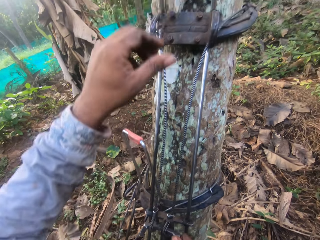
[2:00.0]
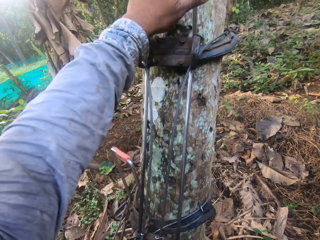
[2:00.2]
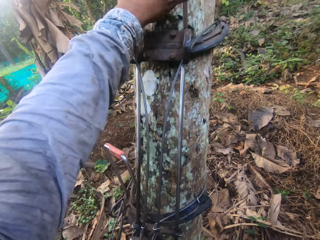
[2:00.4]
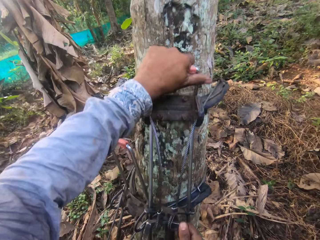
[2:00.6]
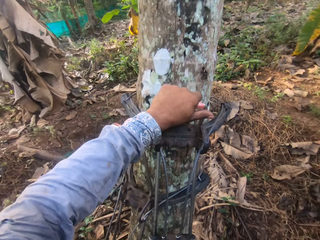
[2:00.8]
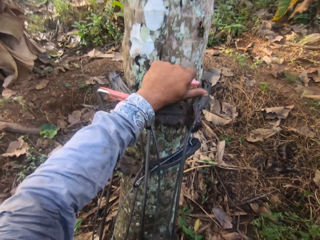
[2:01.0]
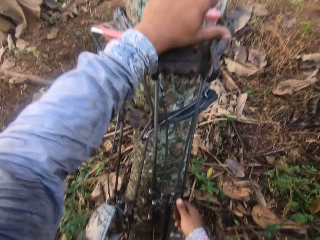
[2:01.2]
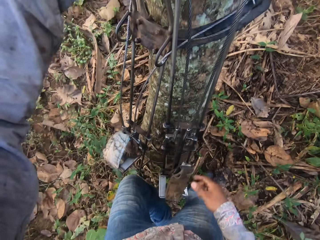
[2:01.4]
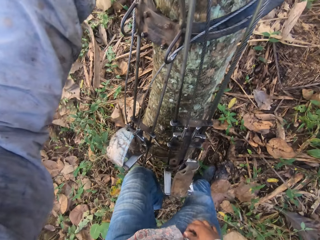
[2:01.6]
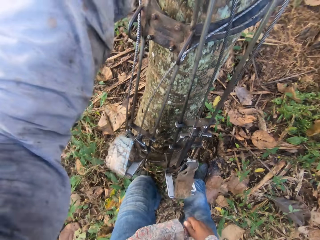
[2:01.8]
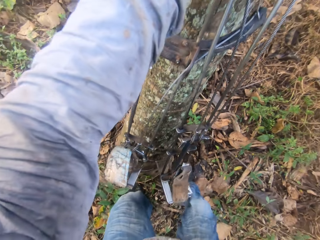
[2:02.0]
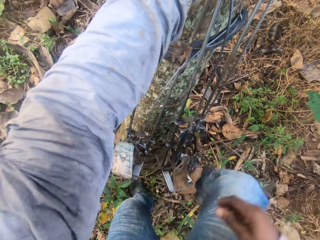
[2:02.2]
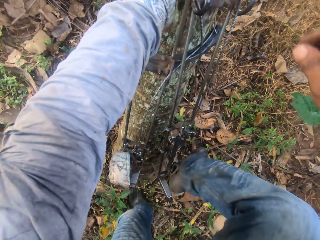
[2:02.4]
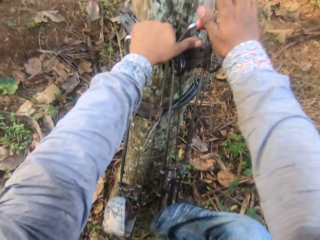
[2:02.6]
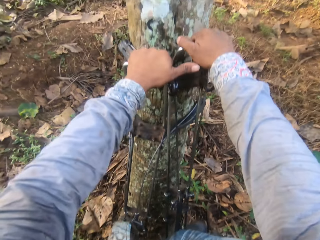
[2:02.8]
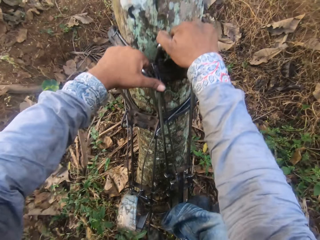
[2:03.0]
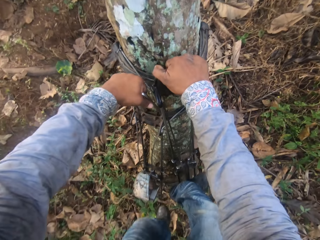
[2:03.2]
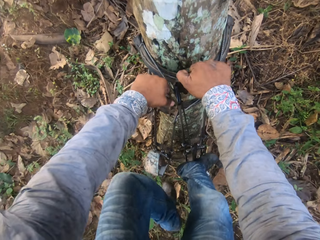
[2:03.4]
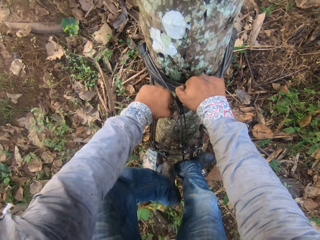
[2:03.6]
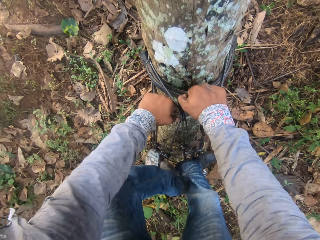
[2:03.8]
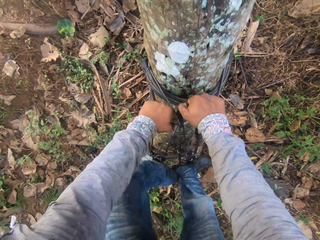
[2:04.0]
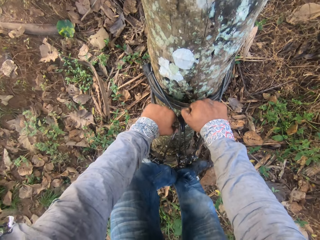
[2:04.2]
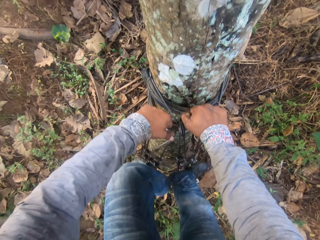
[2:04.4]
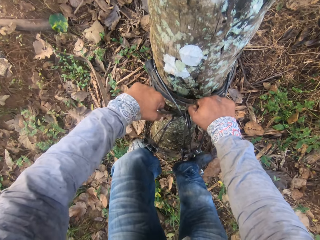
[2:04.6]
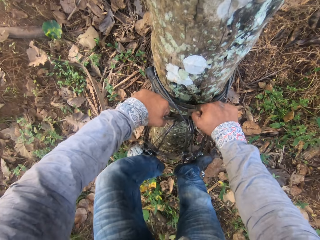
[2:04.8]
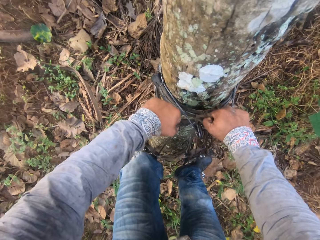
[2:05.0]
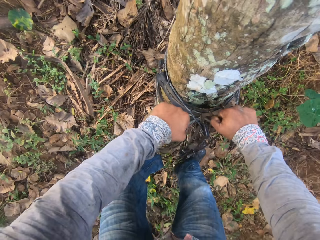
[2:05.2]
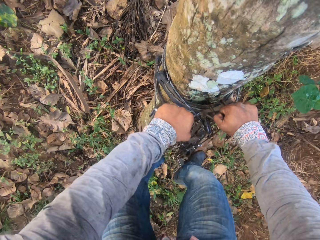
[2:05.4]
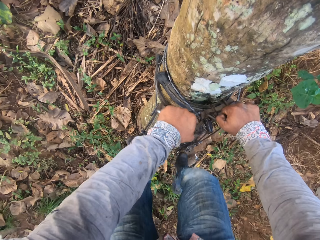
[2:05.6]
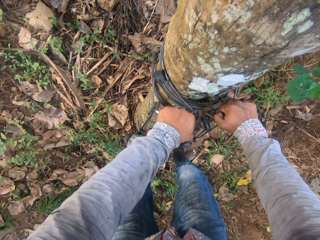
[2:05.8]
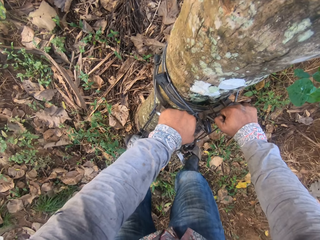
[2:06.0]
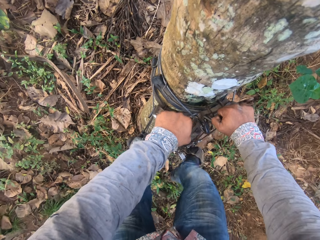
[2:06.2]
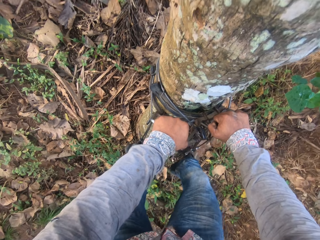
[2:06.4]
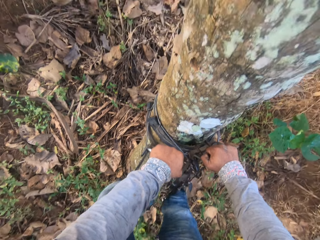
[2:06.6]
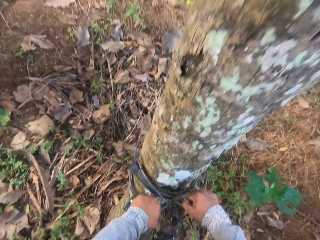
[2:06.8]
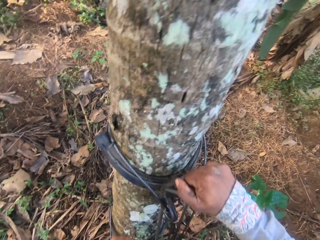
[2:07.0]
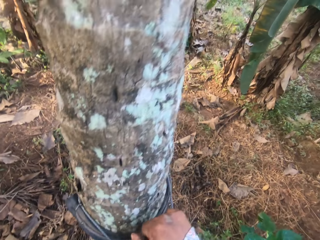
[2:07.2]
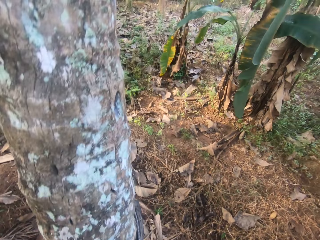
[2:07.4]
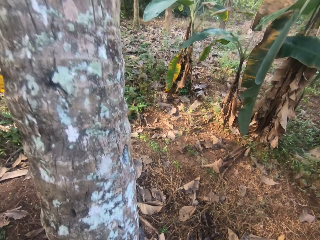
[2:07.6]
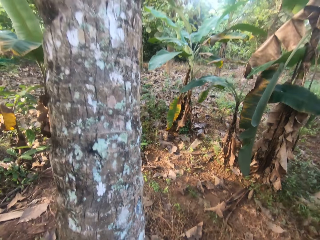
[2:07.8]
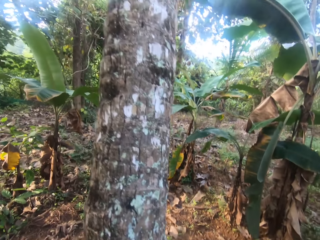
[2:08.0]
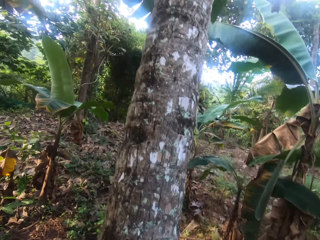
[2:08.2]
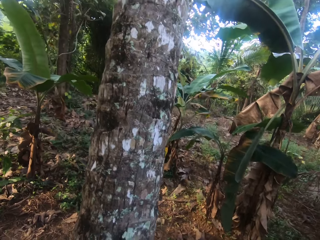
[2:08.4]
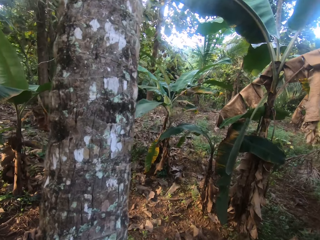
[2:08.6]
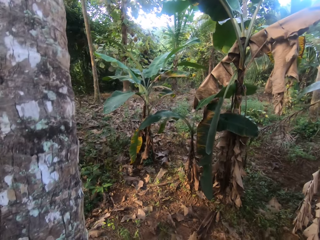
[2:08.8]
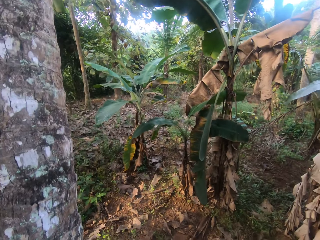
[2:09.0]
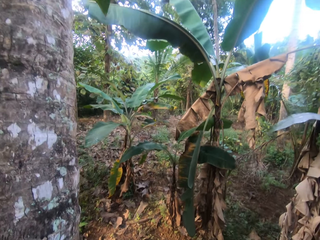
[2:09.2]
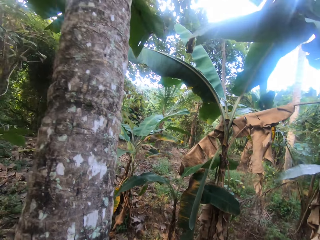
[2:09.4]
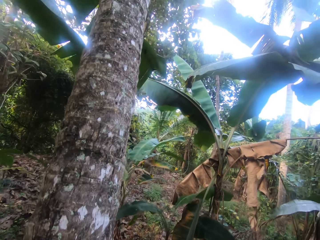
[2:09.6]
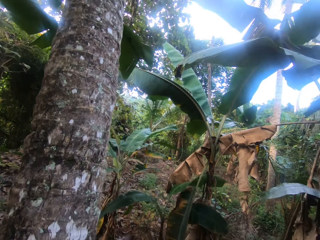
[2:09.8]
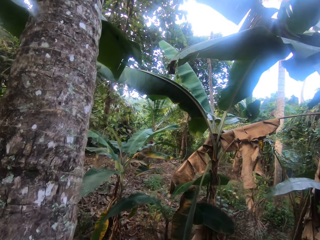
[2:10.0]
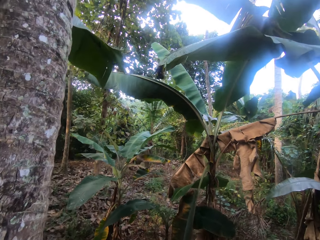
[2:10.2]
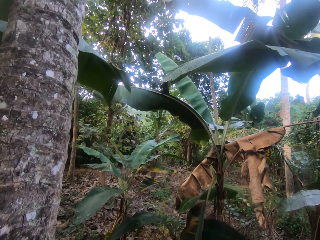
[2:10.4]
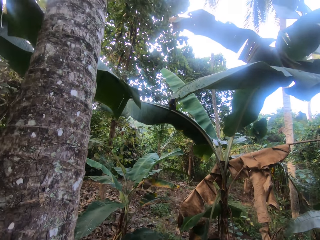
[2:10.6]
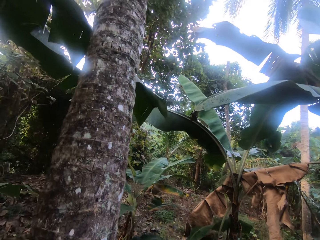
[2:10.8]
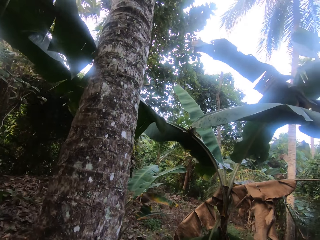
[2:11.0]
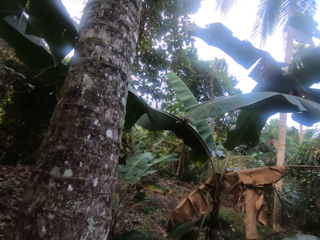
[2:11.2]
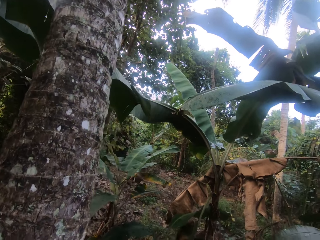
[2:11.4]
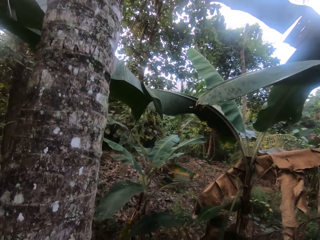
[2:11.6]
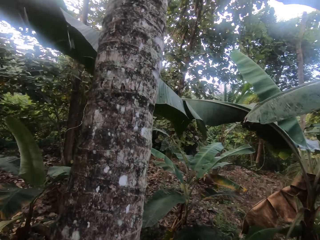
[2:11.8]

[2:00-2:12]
The camera wearer adjusts the tree climbing harness with his left hand. He climbs the coconut tree with the tree climbing harnesses in both hands.

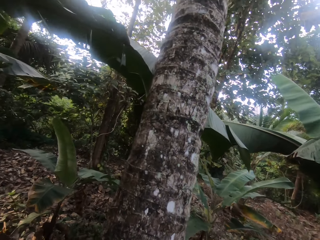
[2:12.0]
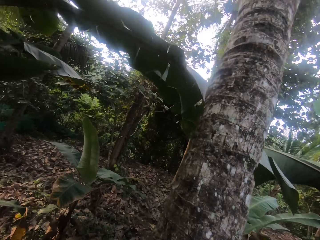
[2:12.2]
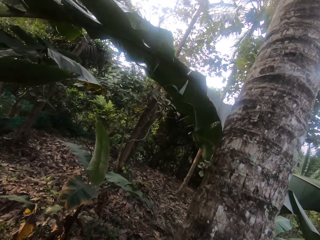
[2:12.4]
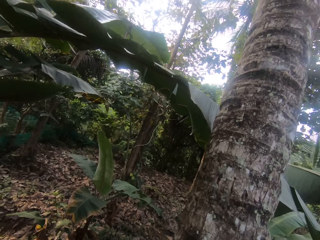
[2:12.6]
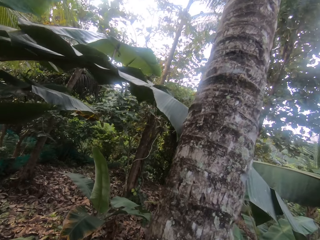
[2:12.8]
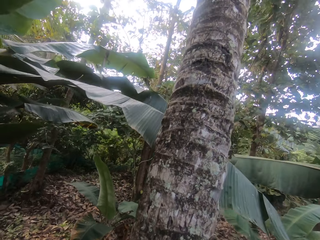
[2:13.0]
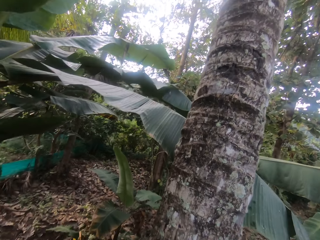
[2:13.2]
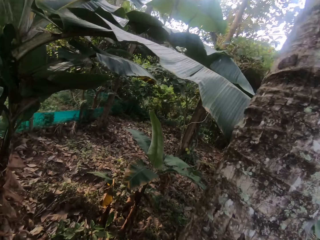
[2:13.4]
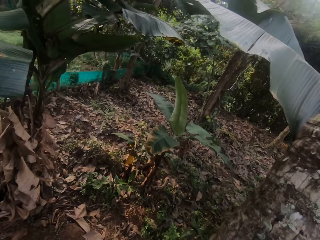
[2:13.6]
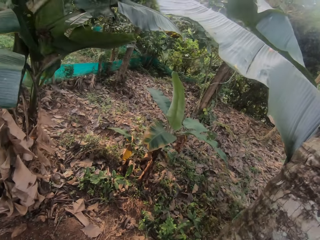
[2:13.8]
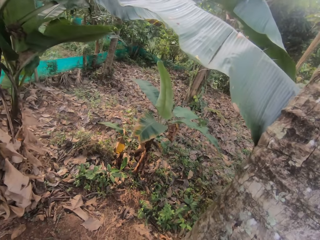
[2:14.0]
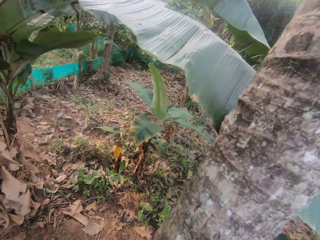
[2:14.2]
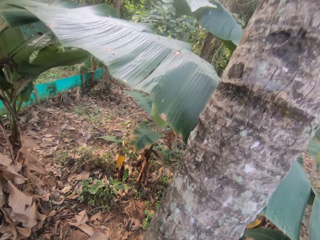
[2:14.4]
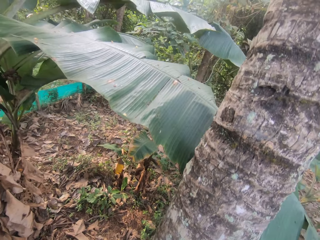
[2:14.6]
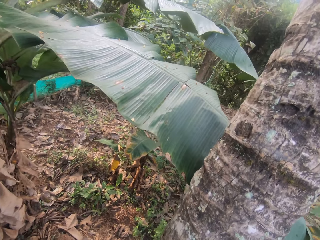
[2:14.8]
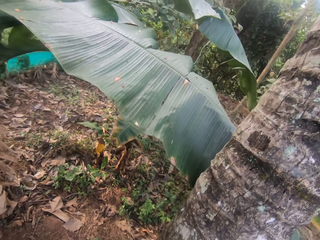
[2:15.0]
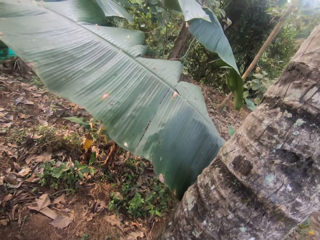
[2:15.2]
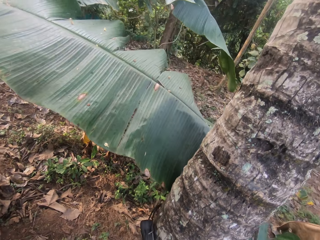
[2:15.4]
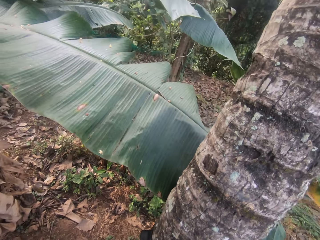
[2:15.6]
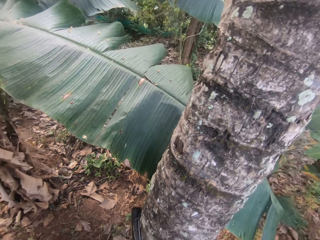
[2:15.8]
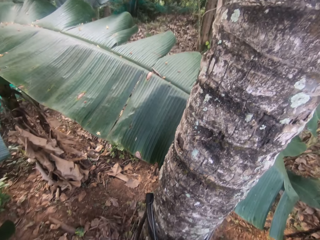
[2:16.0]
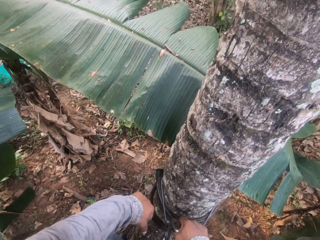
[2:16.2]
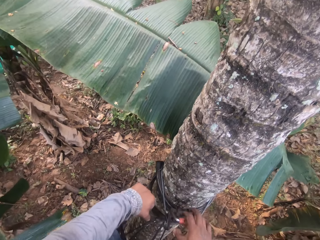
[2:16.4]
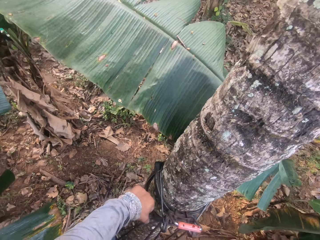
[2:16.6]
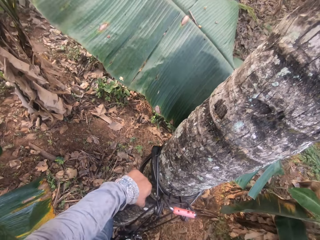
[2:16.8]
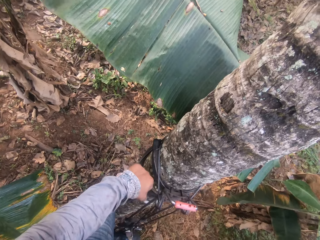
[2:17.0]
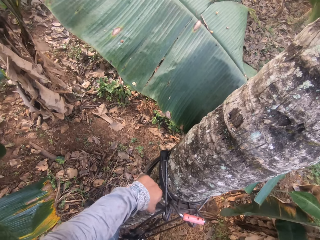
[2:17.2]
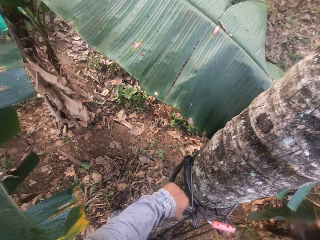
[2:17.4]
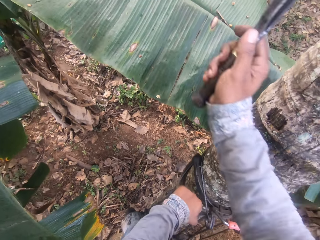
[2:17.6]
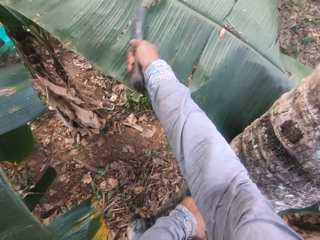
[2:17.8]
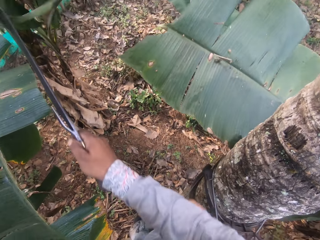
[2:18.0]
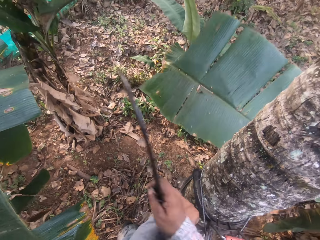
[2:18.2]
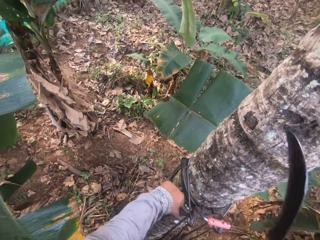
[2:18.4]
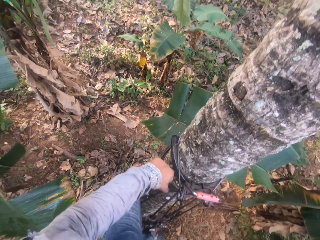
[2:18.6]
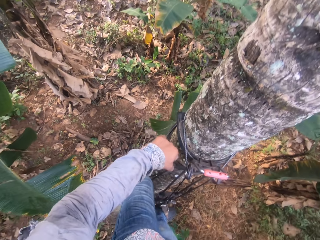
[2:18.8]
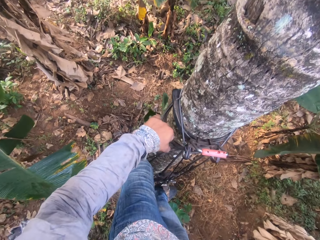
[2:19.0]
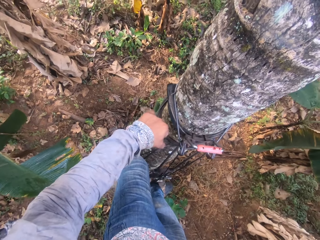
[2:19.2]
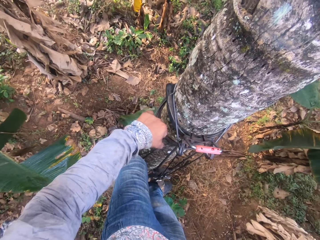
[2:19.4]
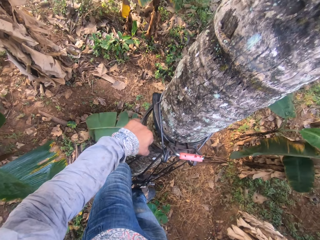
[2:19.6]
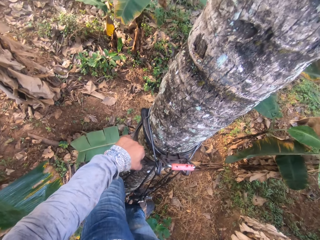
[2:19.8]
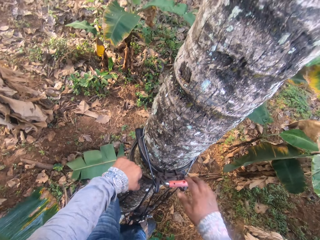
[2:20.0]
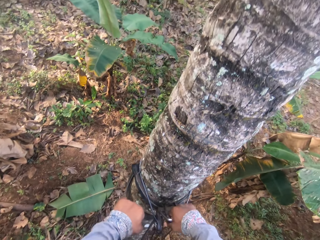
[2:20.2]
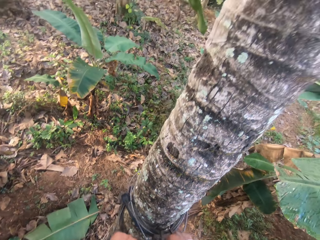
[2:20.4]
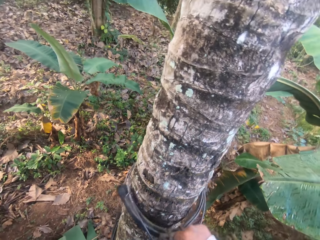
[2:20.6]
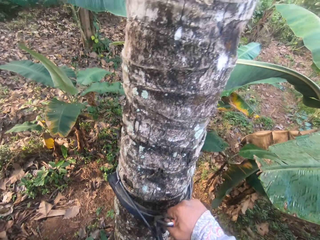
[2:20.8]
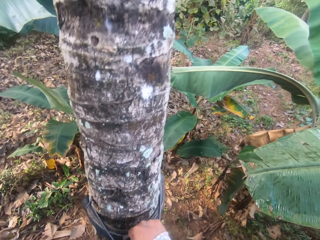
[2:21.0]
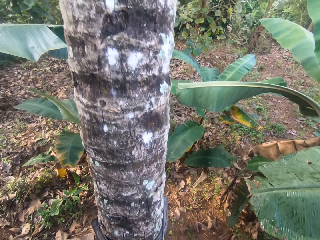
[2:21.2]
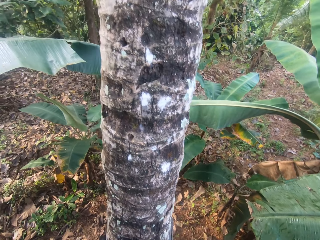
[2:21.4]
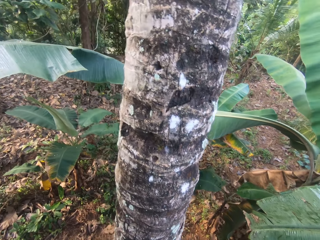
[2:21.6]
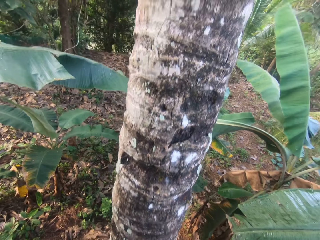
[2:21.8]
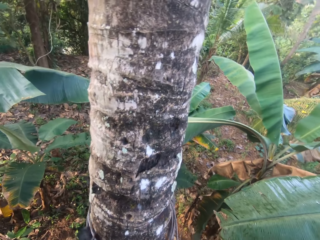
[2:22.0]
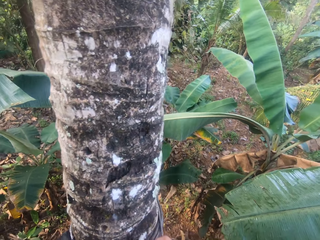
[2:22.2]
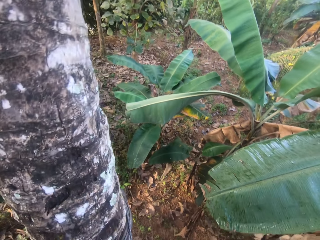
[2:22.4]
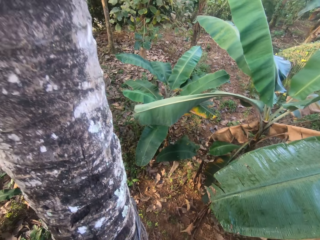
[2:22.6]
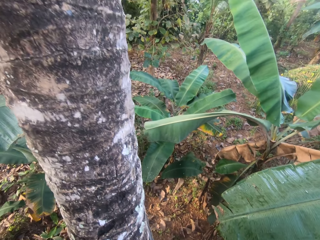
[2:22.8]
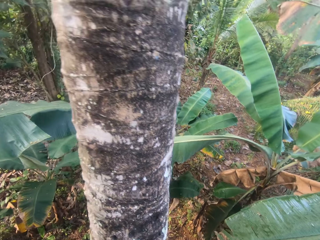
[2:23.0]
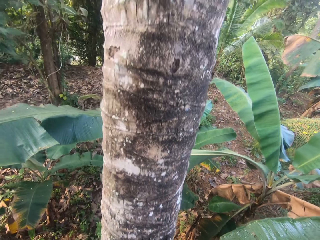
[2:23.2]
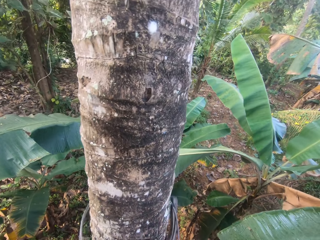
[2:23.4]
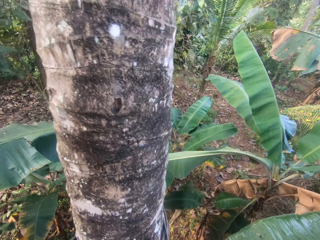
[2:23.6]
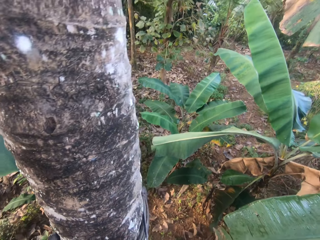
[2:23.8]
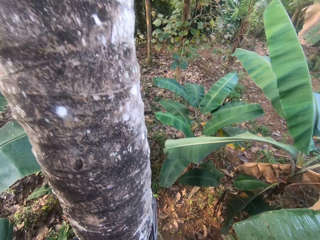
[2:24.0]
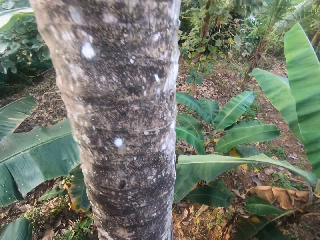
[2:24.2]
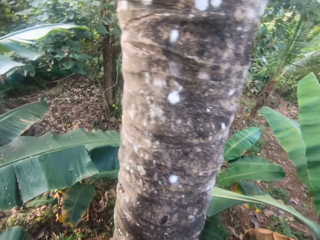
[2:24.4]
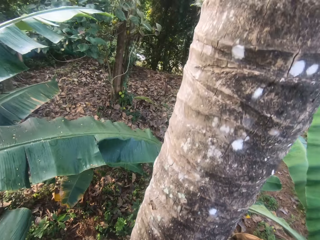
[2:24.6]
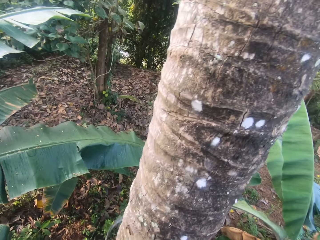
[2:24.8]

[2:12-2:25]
The camera wearer cuts a banana leaf with a sickle or pruning knife in his right hand. He drops the pruning knife. He climbs the coconut tree with the tree climbing harnesses in both hands.
